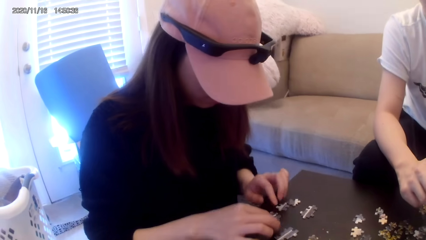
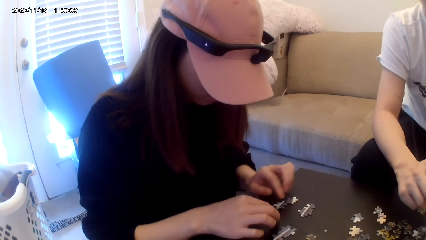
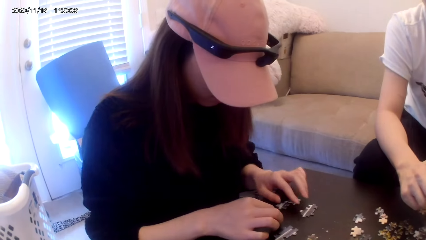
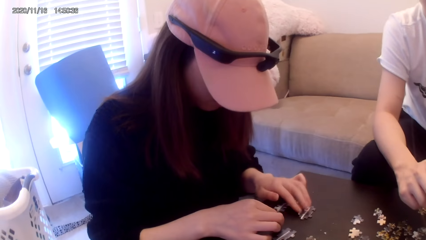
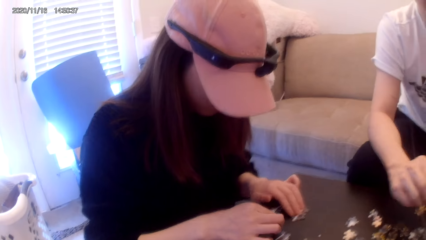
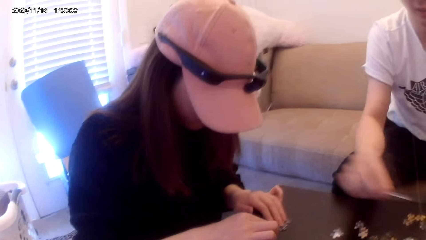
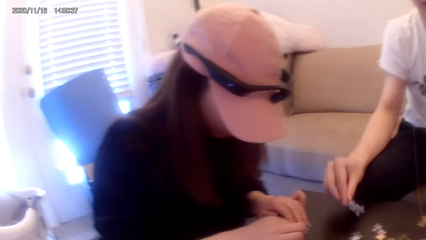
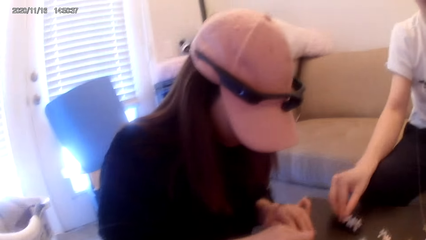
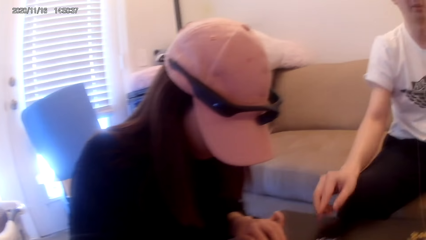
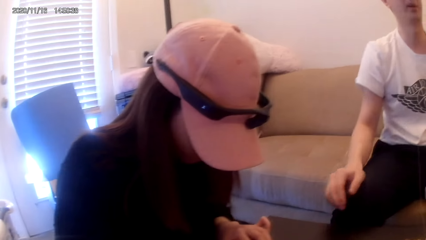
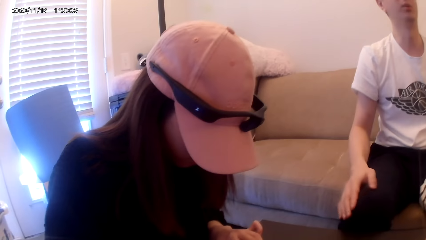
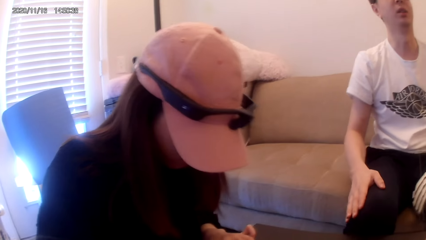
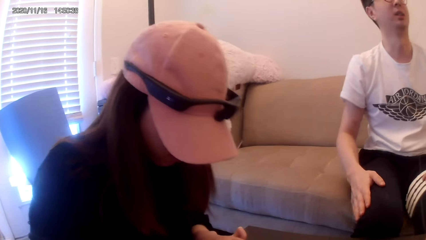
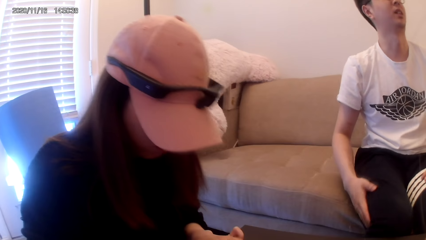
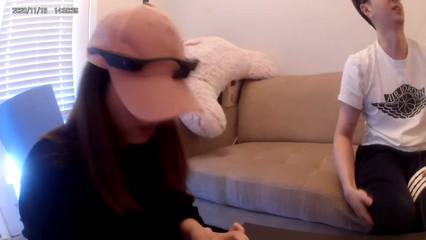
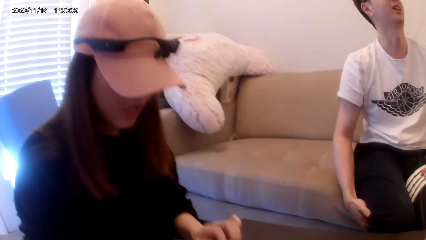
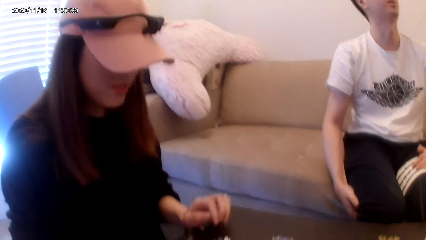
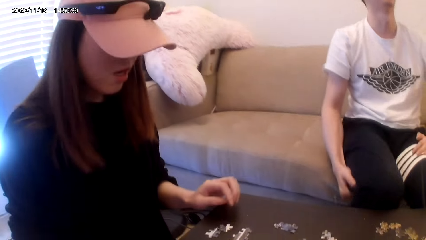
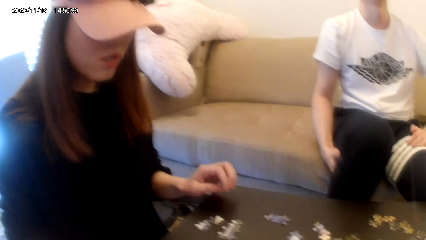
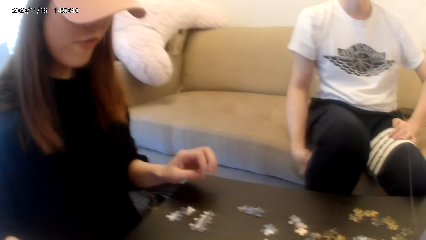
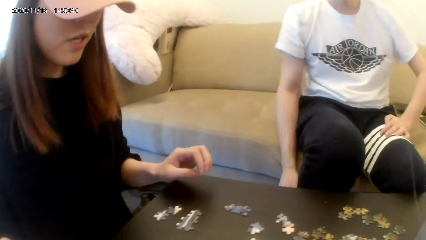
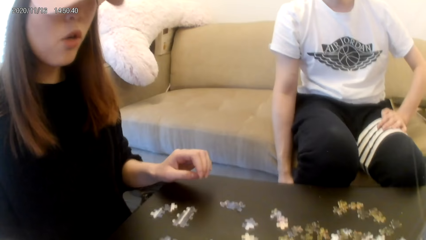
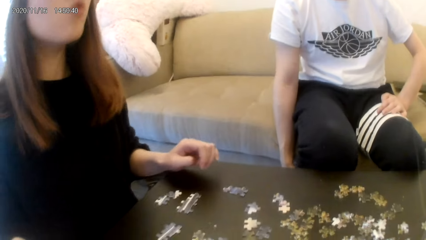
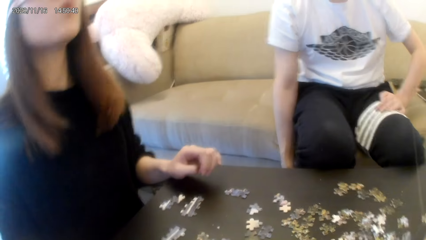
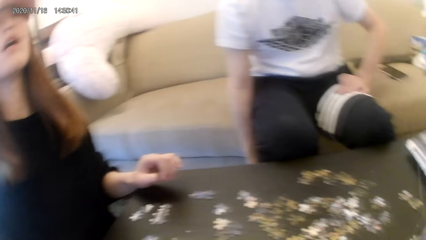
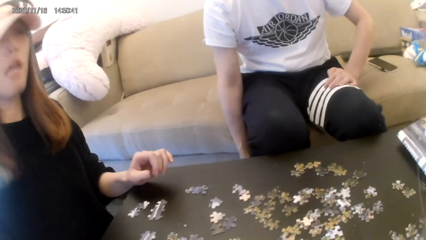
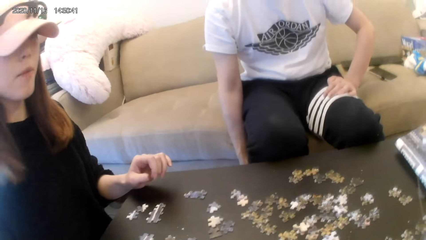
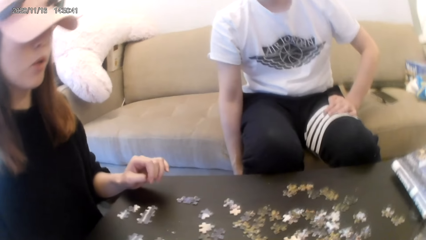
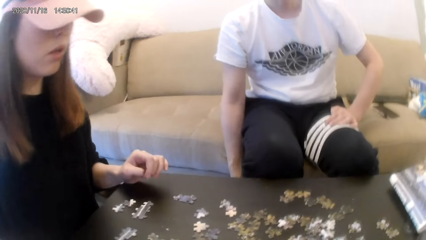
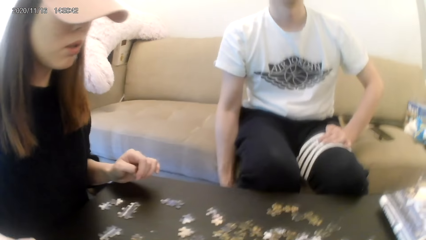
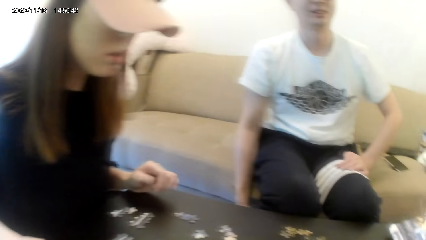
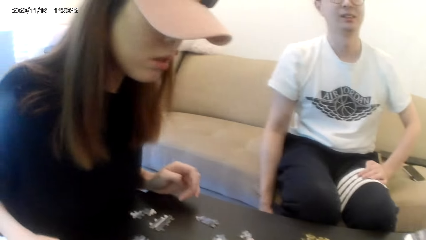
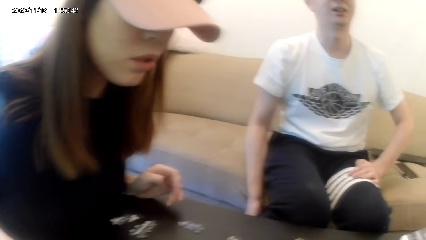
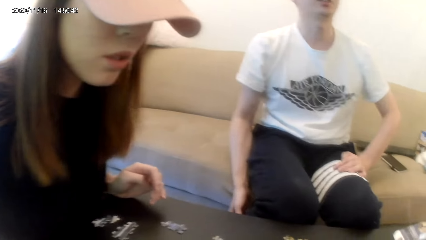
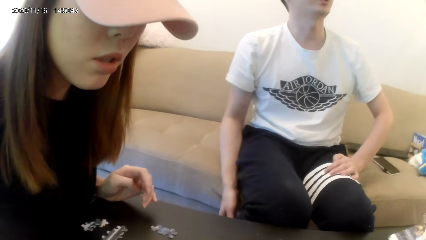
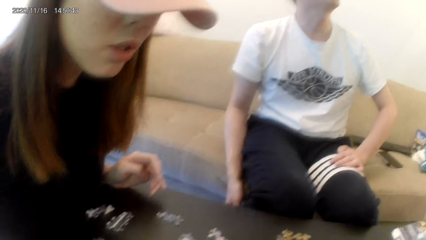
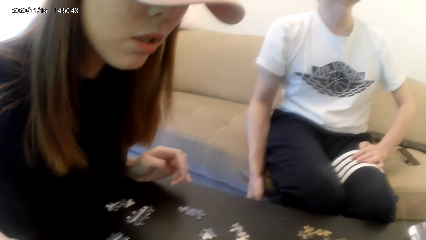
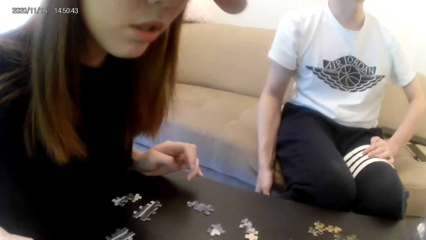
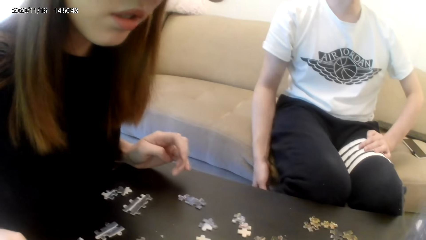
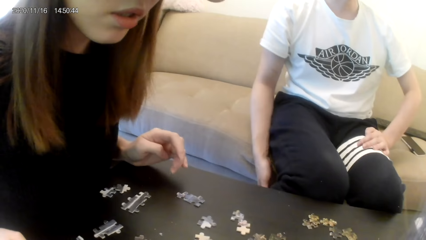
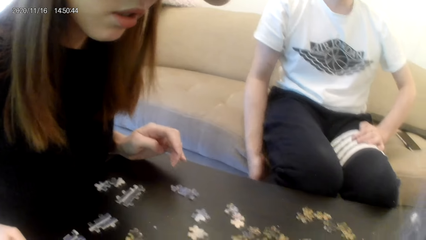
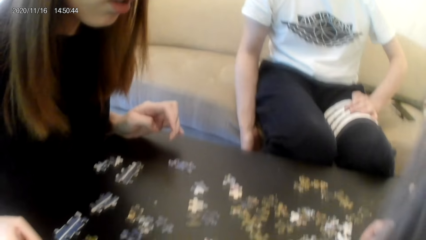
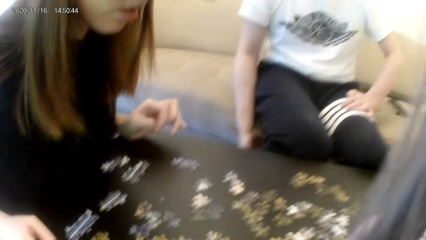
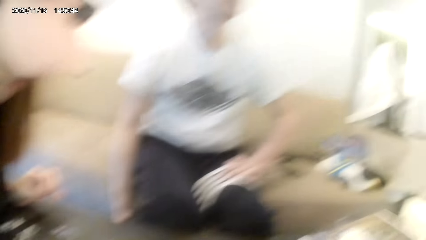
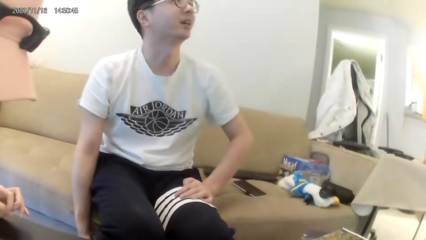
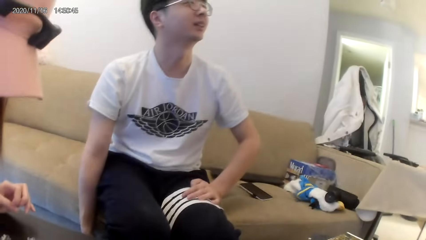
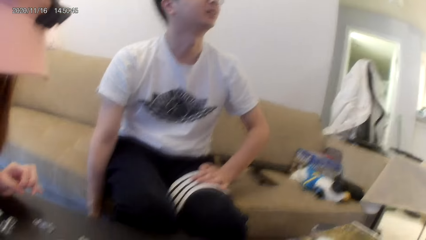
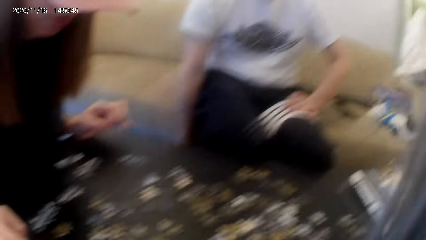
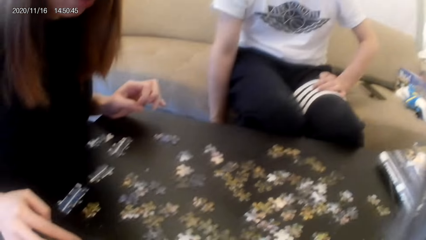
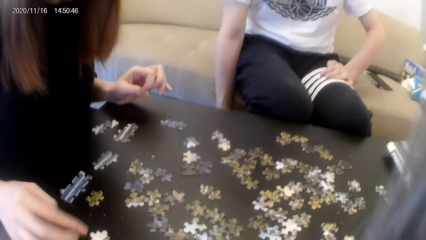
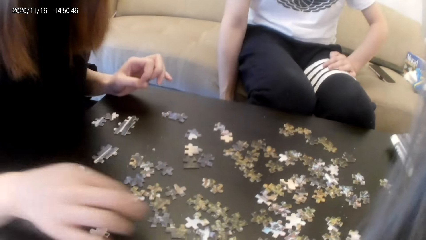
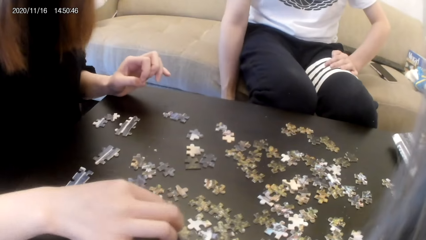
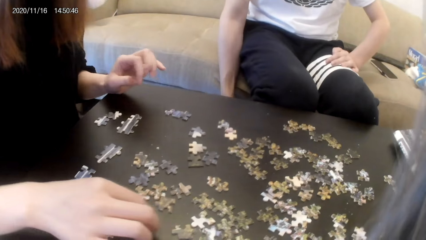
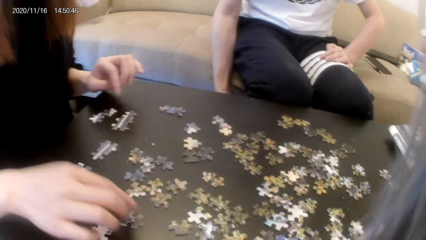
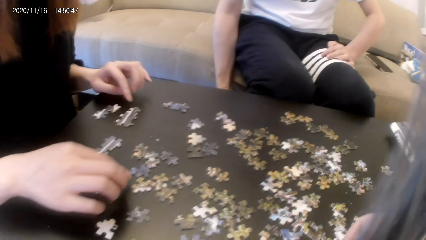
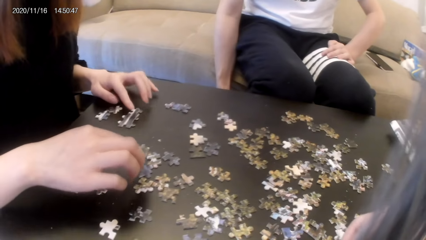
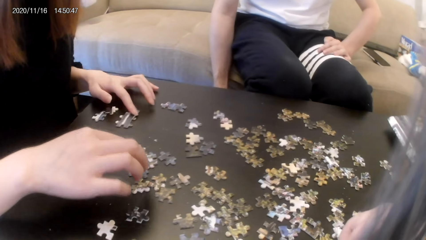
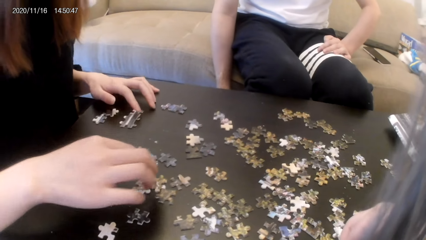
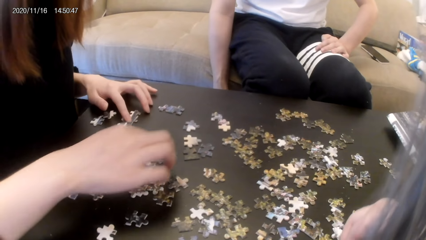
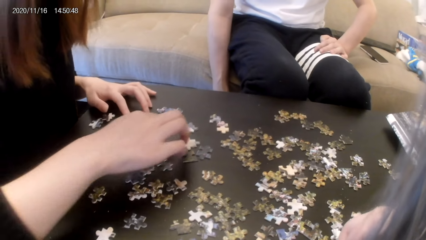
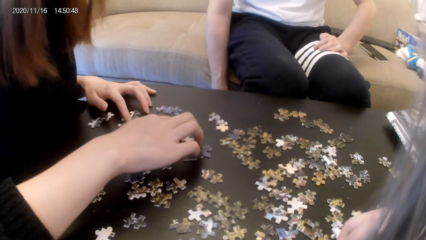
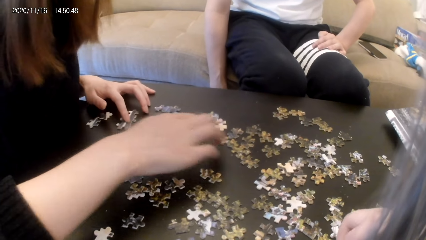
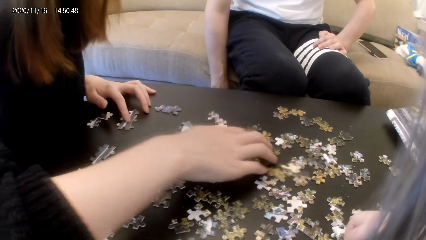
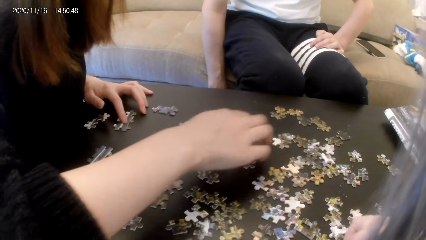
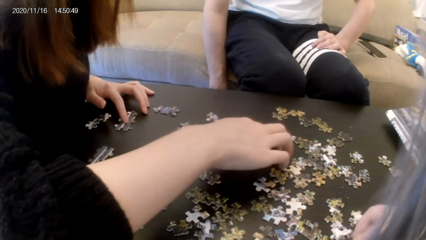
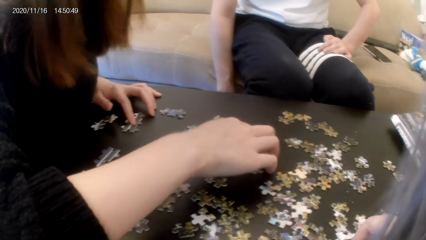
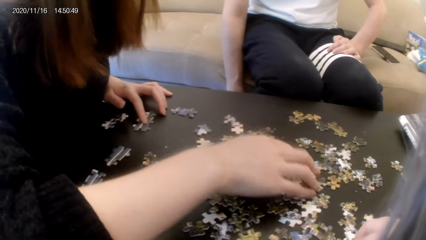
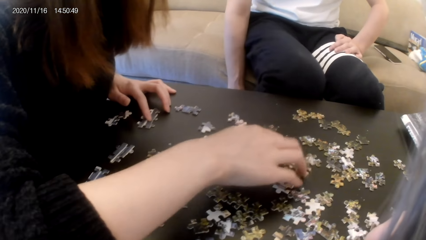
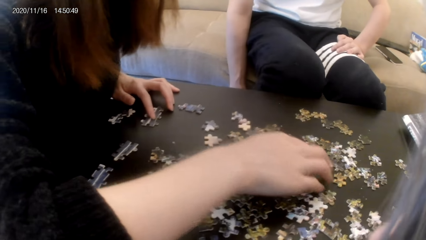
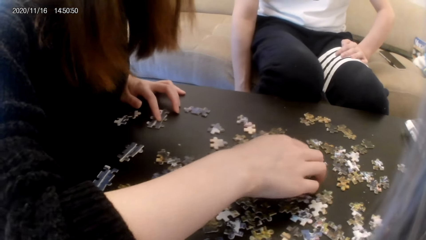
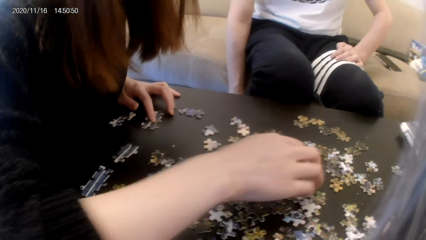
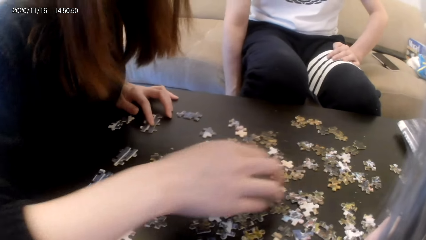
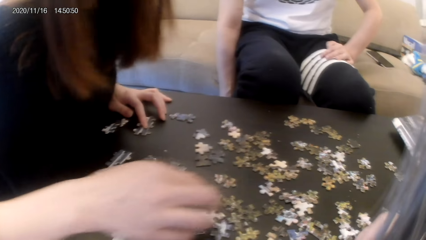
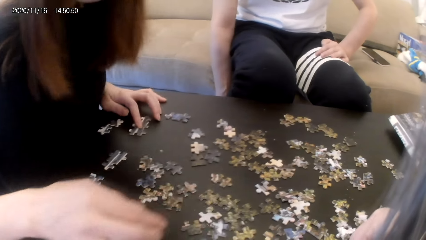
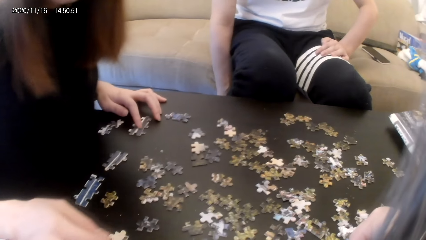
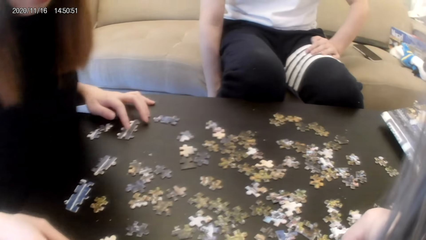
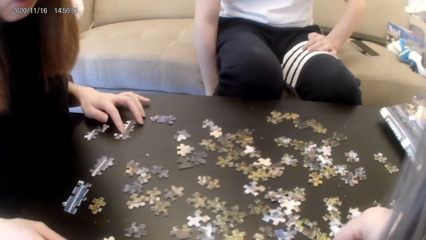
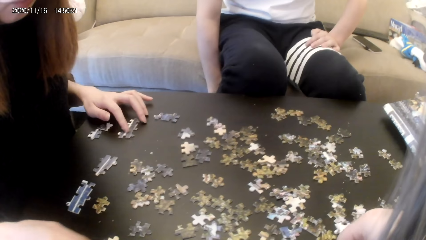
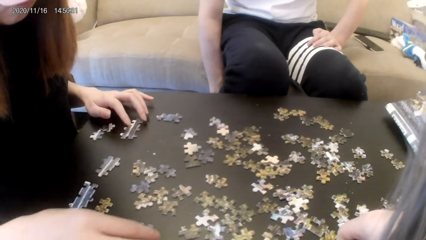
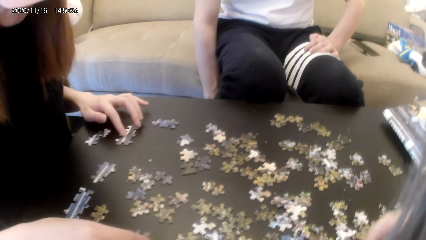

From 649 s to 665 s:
A person joins puzzles. Another person scratches a foot. The first person interacts with the other person. The first person searches for puzzles.
